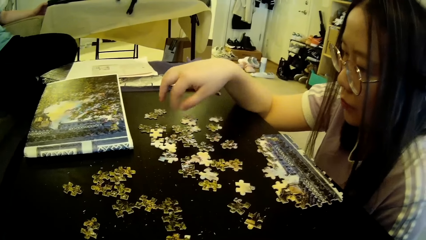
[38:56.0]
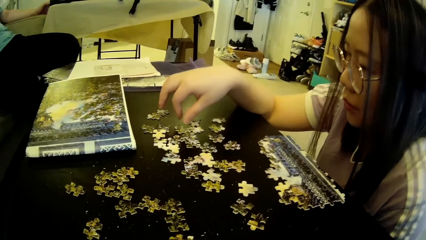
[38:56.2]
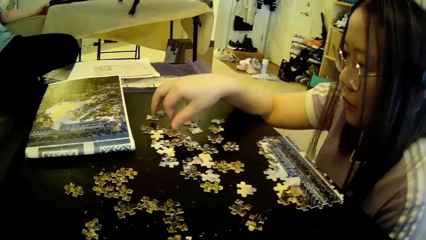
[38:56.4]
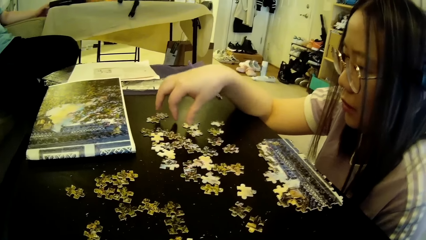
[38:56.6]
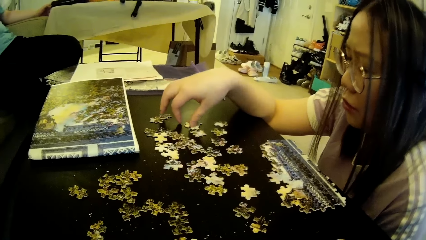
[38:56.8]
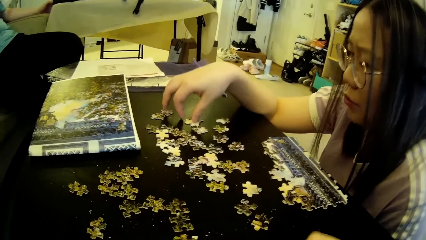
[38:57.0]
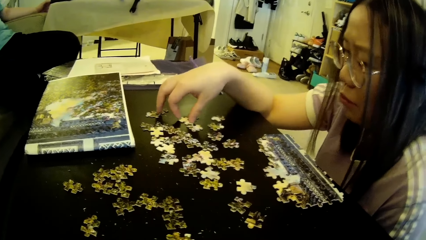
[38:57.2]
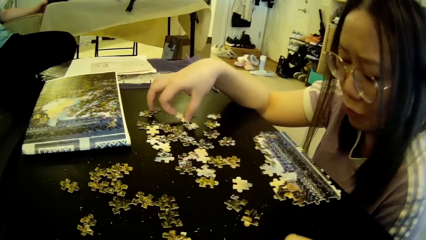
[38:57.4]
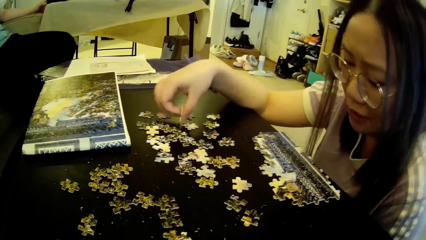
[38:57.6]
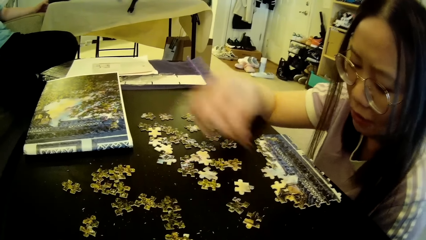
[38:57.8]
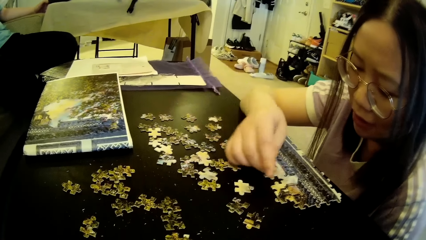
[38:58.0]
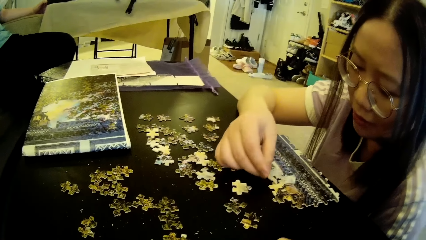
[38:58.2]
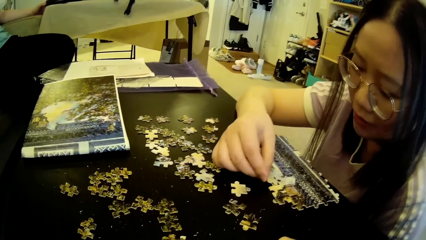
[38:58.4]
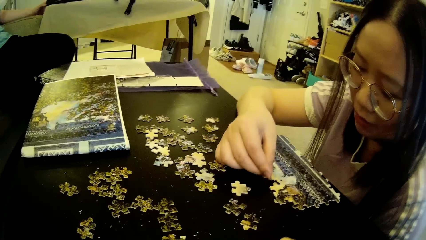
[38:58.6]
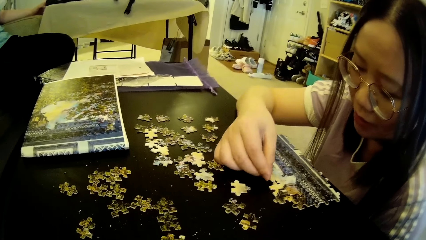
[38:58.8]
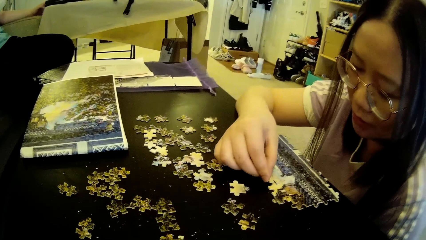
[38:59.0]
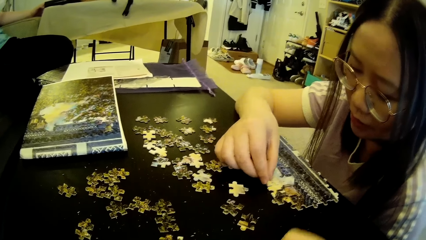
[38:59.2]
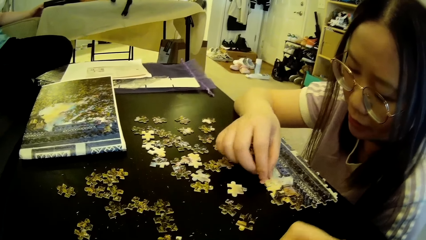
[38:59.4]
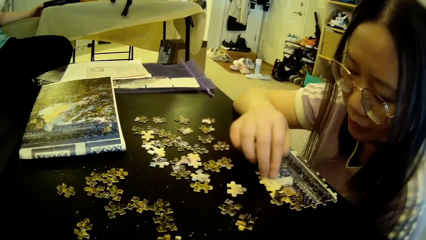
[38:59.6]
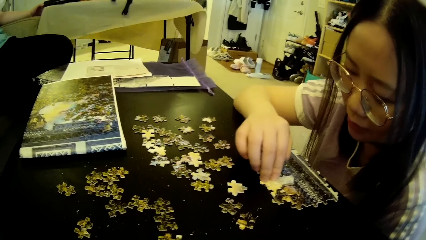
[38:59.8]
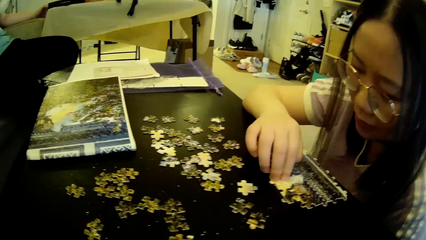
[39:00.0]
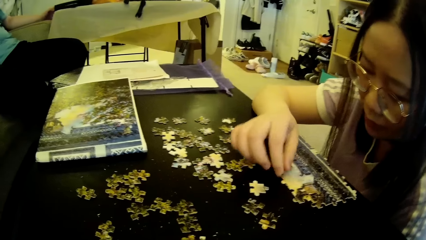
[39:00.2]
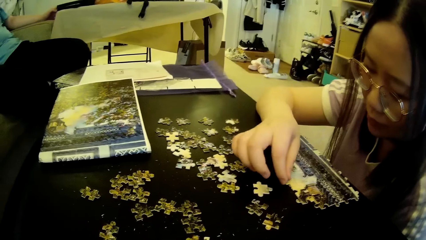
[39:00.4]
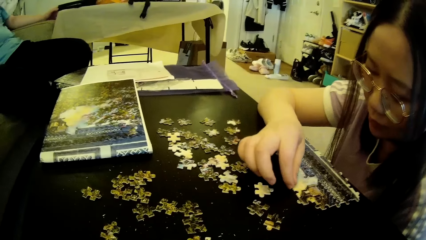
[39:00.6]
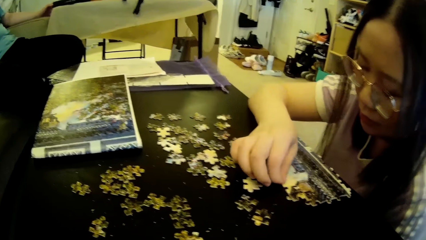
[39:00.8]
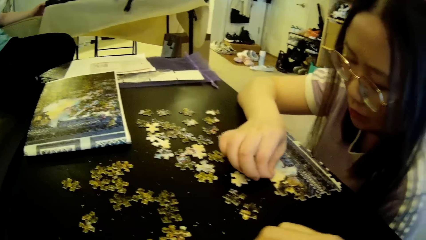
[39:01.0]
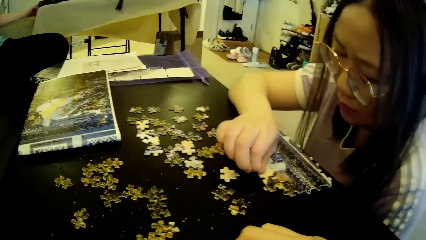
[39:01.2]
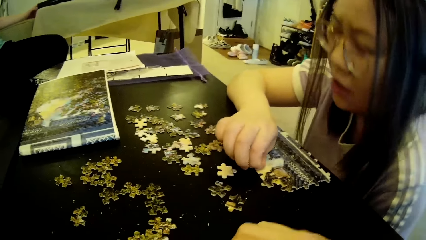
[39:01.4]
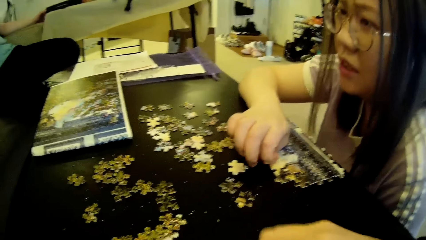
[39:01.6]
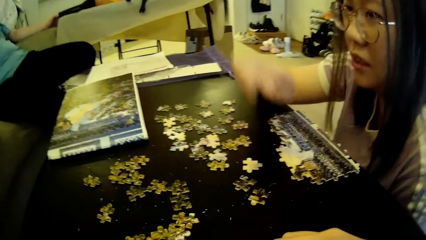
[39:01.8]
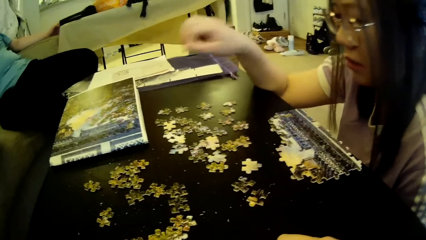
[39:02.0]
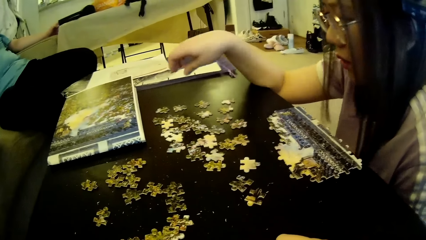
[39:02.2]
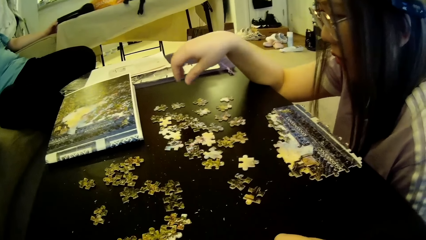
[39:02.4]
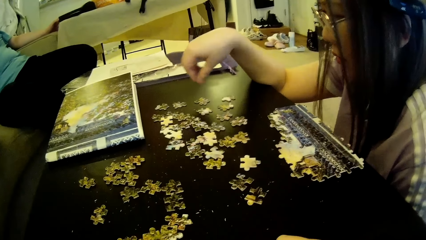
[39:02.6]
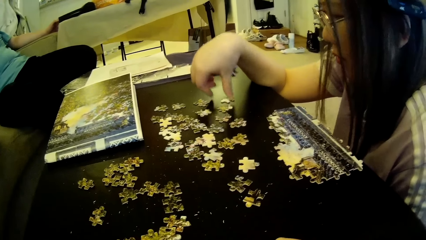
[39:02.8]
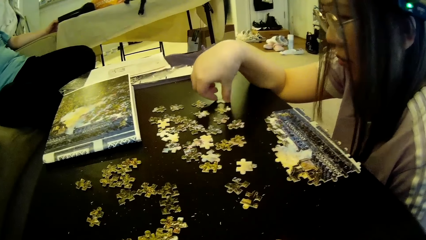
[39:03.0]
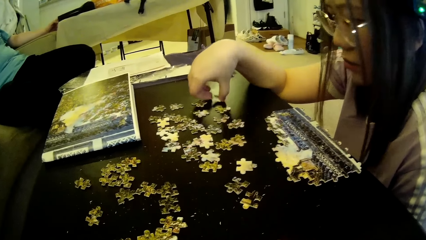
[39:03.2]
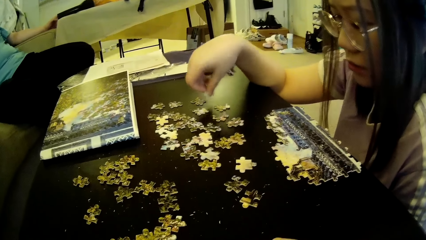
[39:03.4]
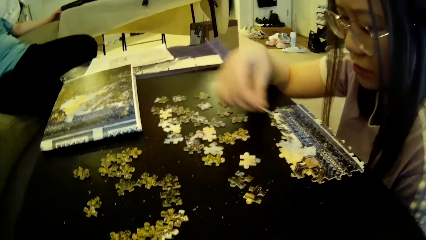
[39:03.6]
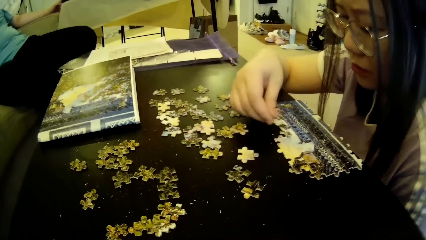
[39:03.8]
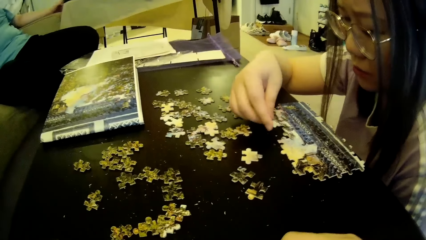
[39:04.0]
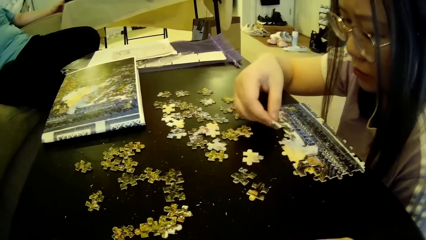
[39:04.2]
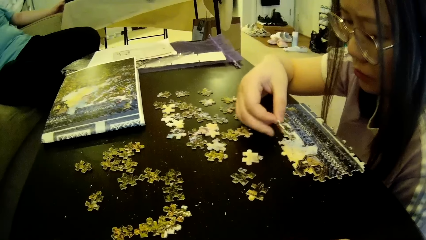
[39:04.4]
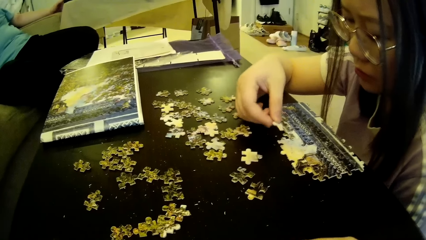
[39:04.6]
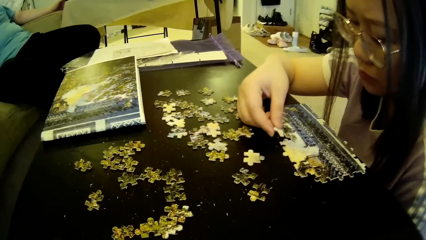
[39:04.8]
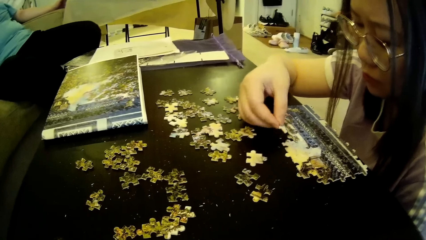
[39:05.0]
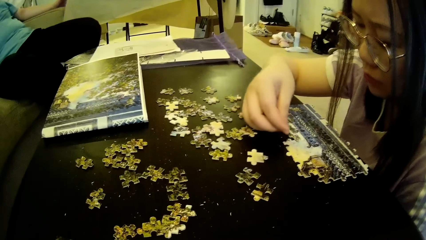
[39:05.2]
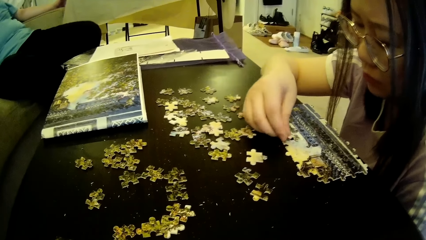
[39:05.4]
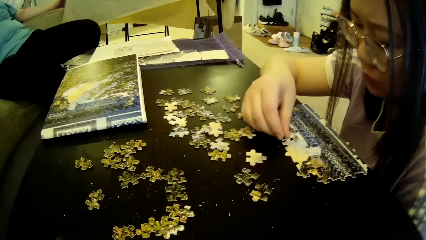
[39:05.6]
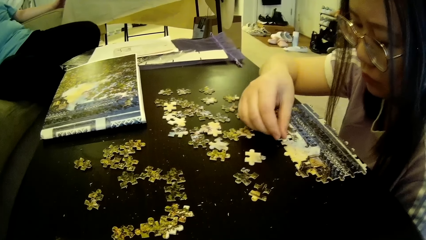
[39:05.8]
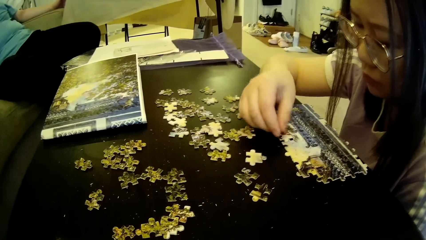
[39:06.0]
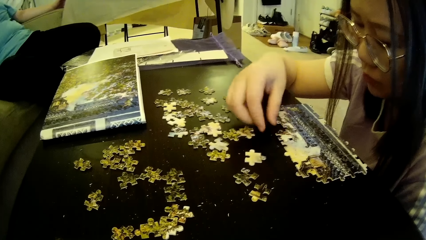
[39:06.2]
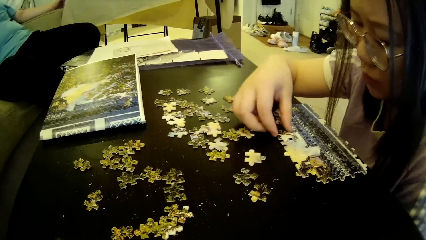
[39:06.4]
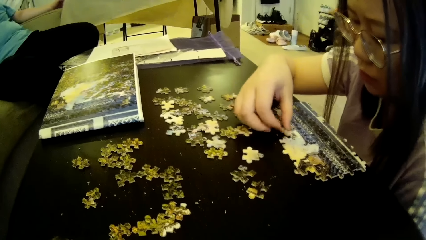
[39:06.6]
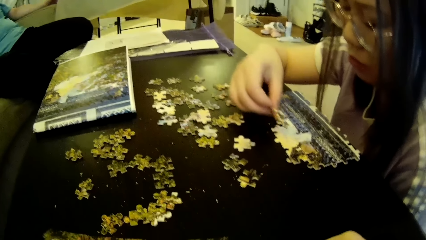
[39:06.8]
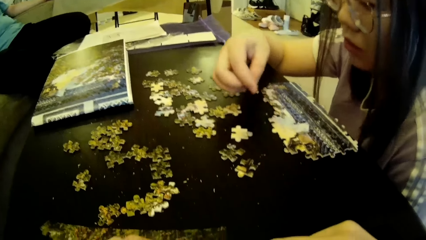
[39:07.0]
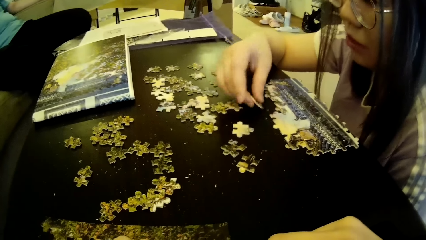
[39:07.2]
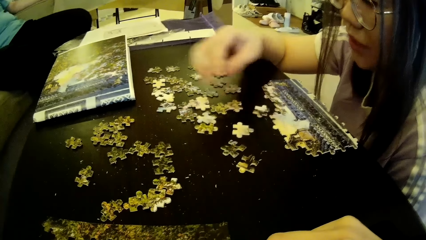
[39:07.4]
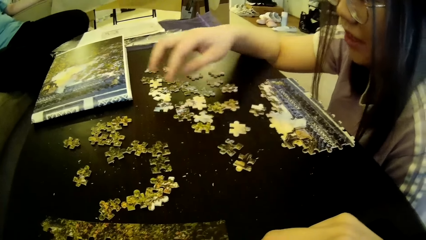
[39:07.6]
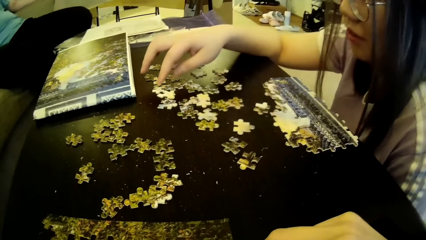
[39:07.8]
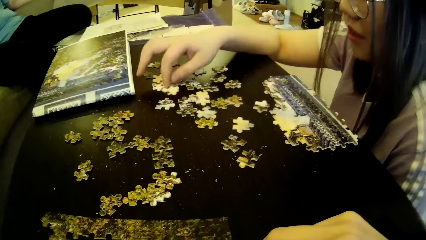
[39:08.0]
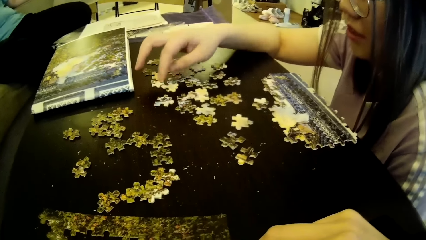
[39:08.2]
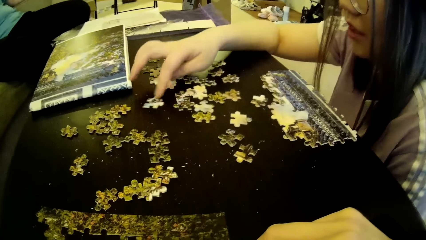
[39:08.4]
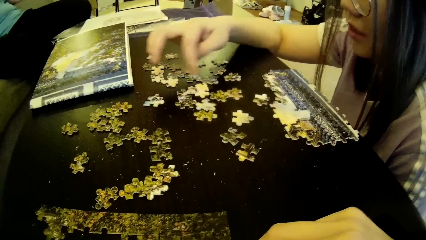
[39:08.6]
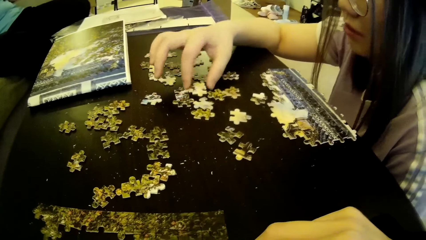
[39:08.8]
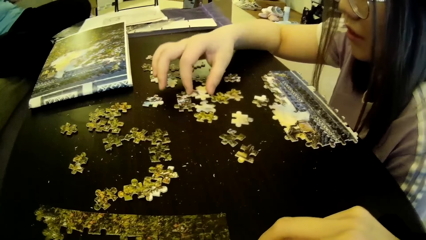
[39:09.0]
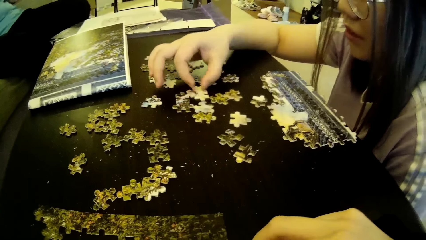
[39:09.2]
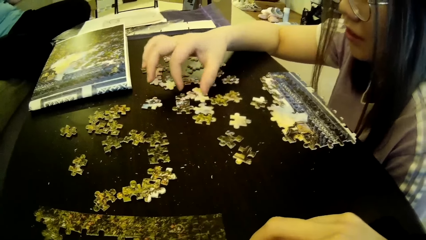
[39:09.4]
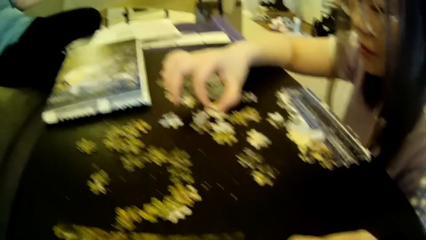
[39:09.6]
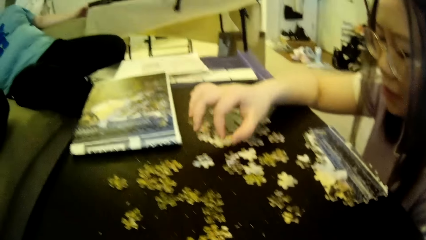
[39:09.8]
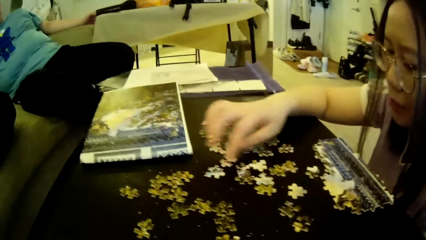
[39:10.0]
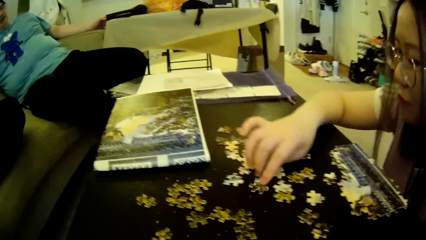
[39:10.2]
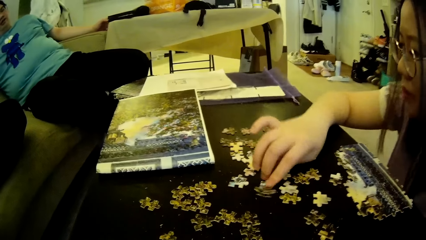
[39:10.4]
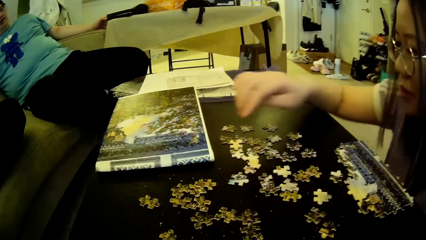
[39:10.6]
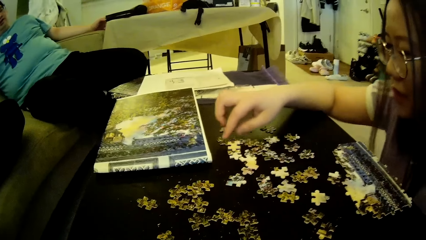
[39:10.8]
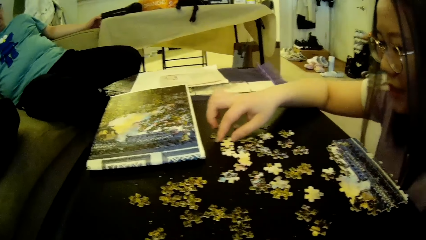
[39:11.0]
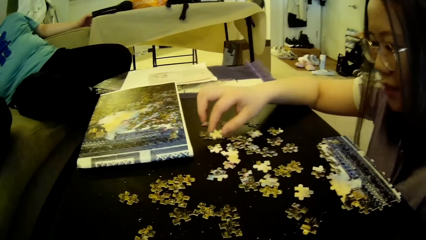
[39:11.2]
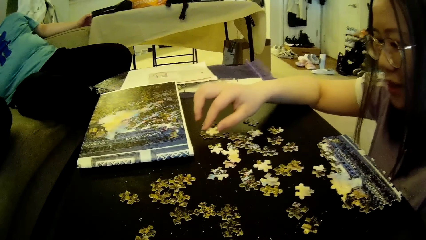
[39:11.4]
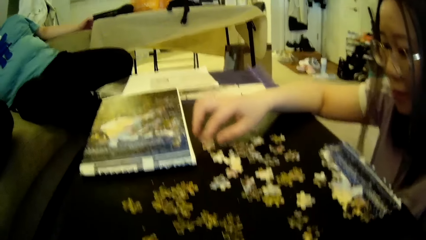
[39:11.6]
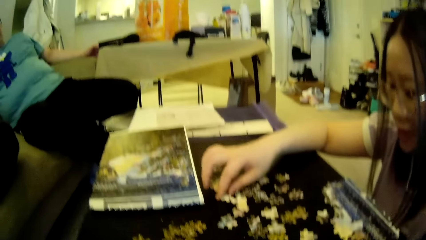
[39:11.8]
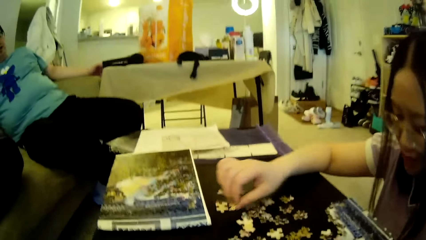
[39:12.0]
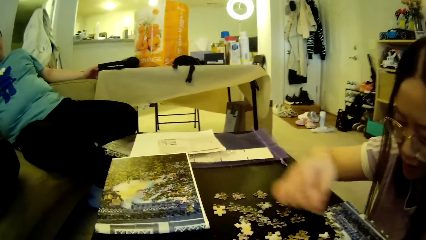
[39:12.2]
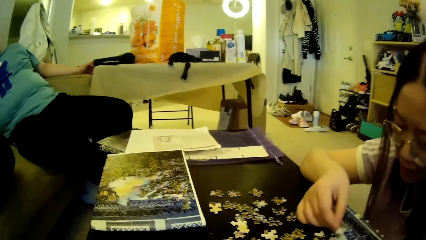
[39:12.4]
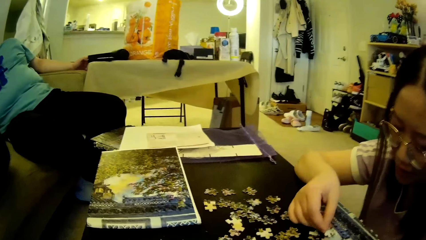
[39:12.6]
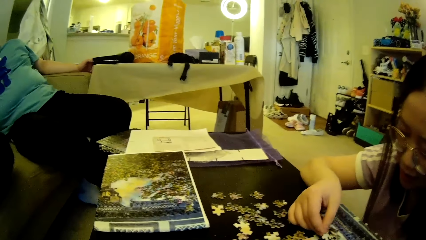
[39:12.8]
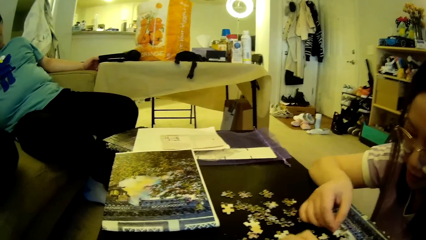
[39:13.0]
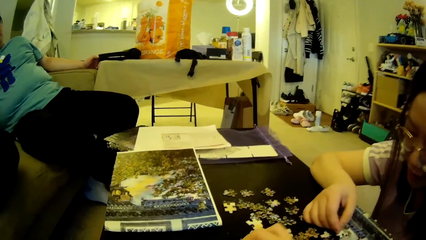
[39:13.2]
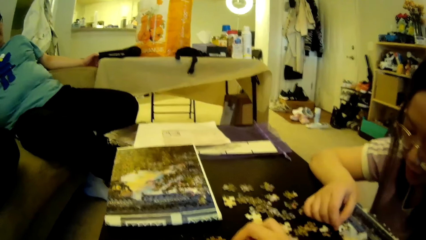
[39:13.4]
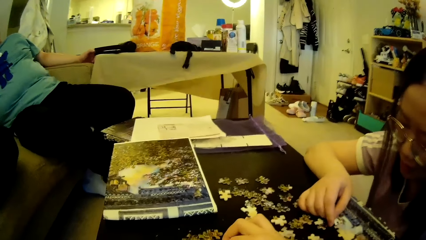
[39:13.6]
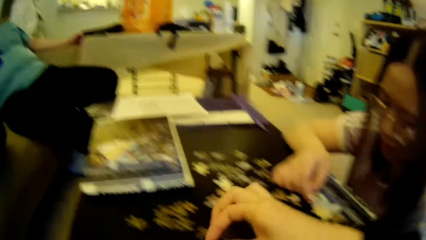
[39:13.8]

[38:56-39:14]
A lady looks at the model pieces or puzzle pieces. The lady picks up the model piece, fixes the model piece and forms a puzzle pattern using the puzzle piece on the table. The lady moves the hand, picks up the model piece, tests the puzzle piece on the table to the puzzle pattern and fixes the model piece. The lady picks up the model piece, drops the puzzle piece on the table, searches the puzzle piece on the table and moves the model pieces. The lady picks up the model piece, fixes the model pieces and tests the puzzle pieces on the table to the puzzle pattern. The camera wearer moves the hand.
